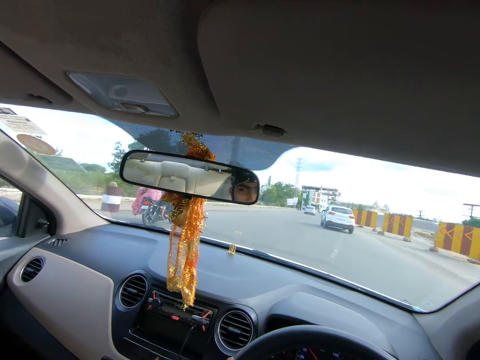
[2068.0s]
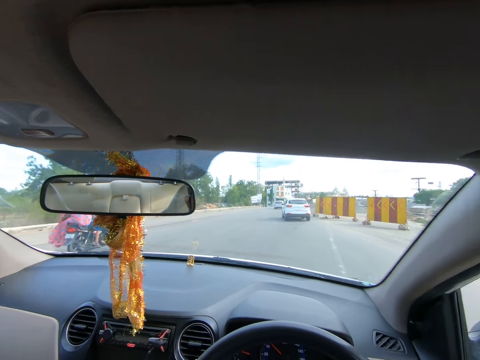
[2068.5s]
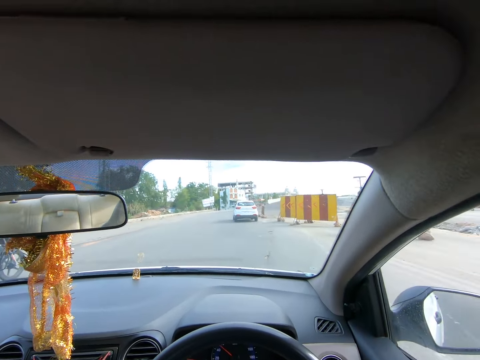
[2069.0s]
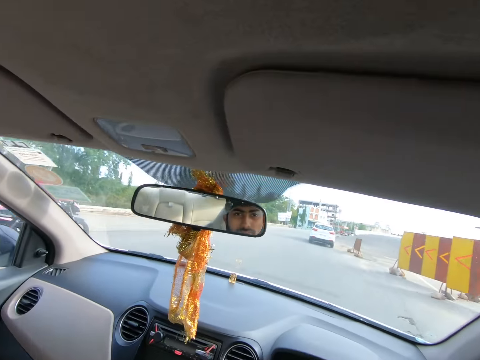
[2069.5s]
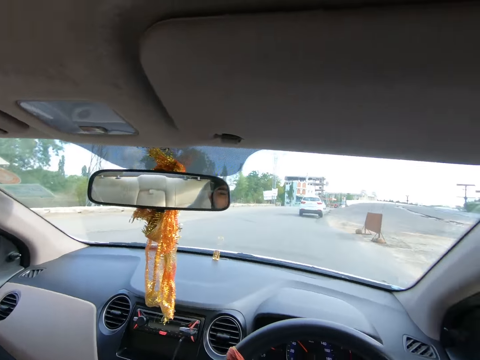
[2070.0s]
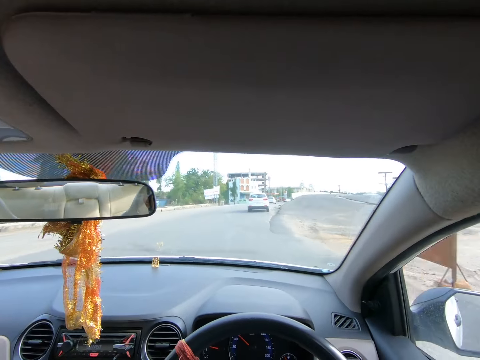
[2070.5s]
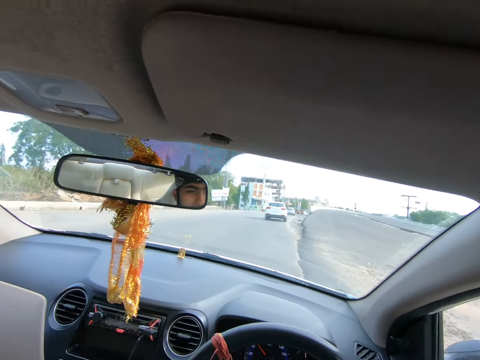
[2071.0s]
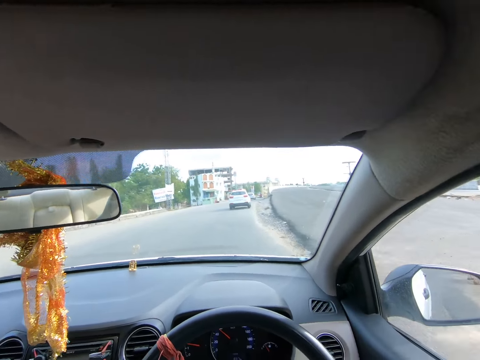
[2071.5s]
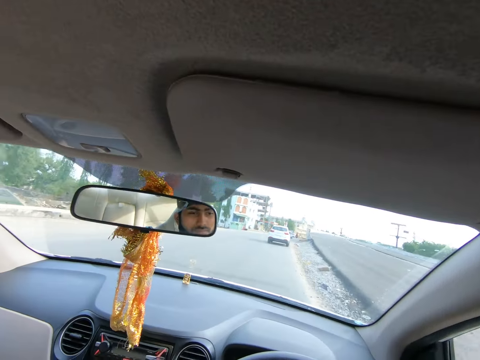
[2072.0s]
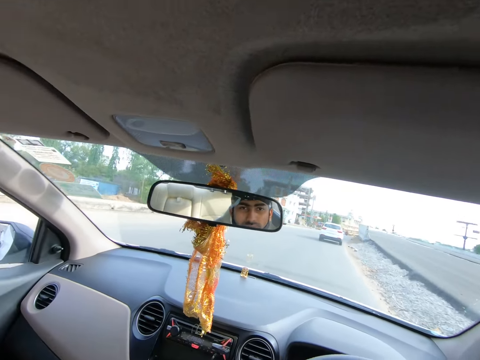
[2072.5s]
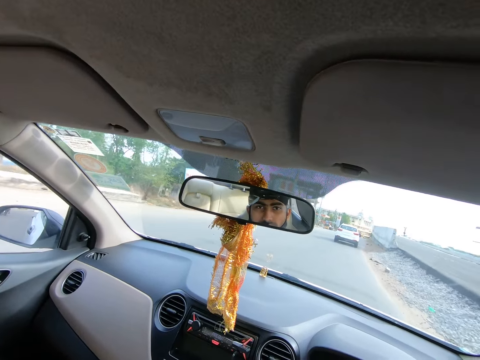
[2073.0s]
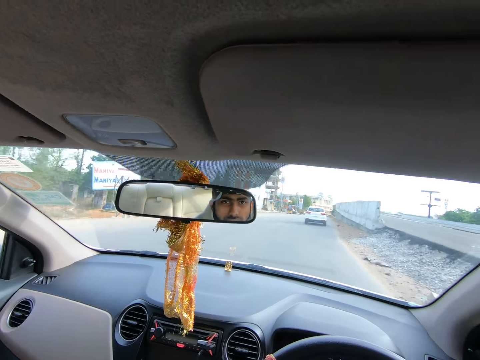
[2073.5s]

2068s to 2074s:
The camera wearer drives past a motorcycle.

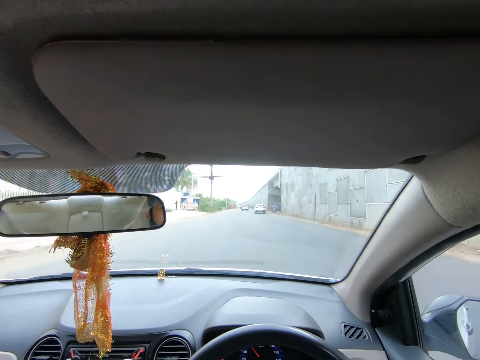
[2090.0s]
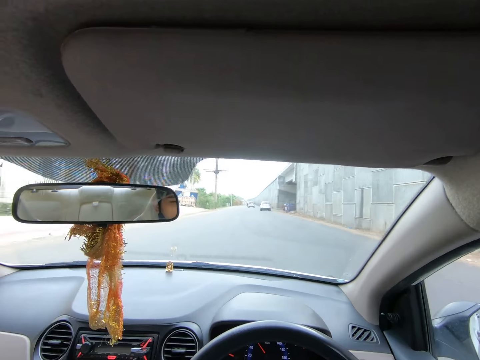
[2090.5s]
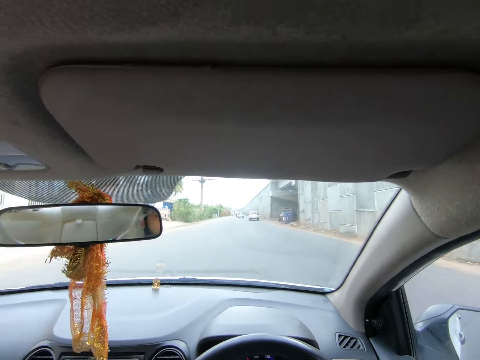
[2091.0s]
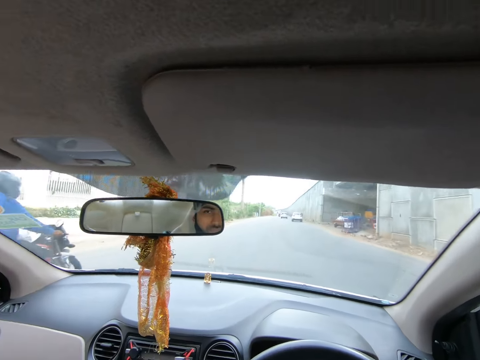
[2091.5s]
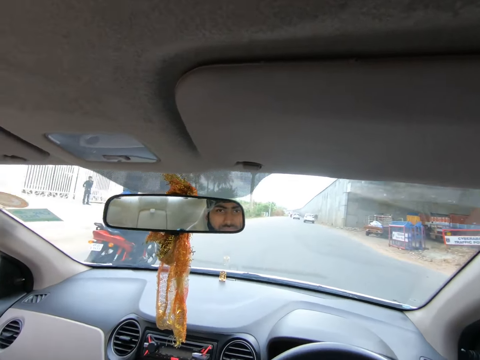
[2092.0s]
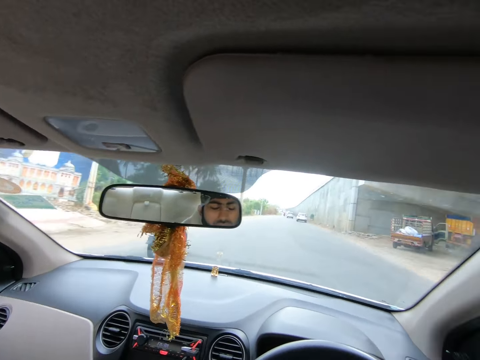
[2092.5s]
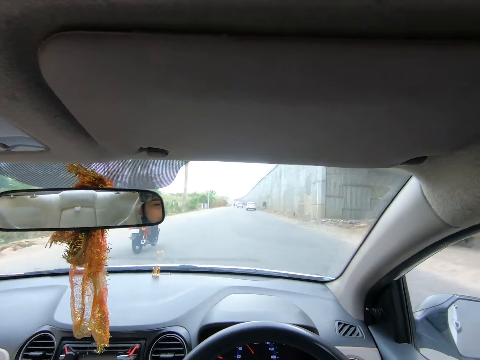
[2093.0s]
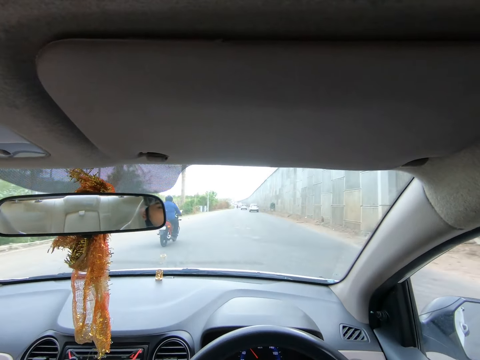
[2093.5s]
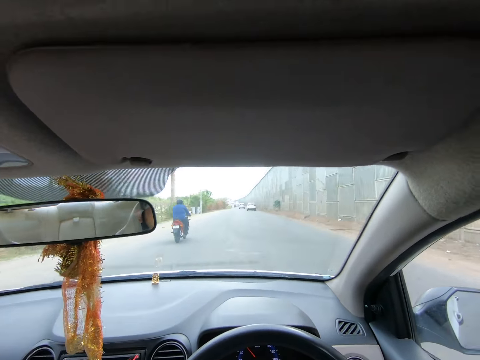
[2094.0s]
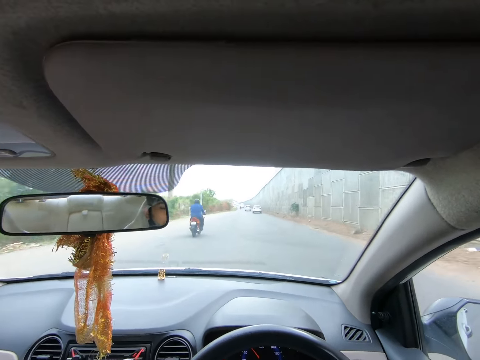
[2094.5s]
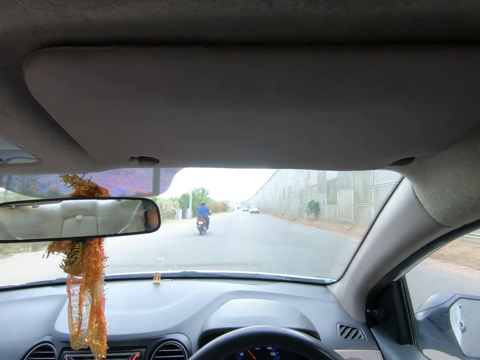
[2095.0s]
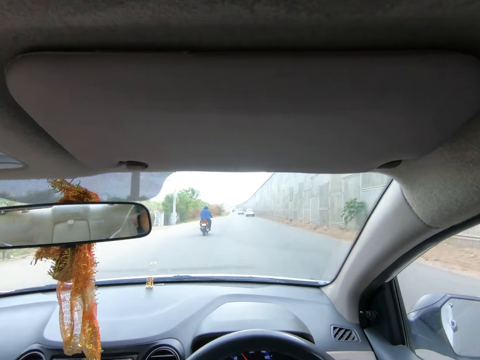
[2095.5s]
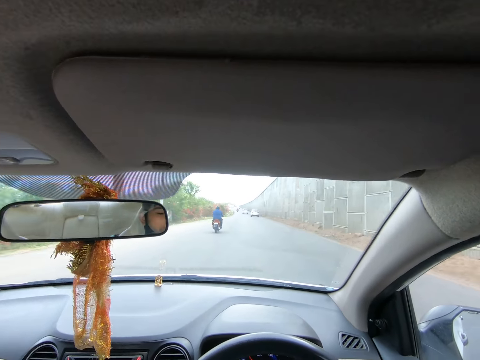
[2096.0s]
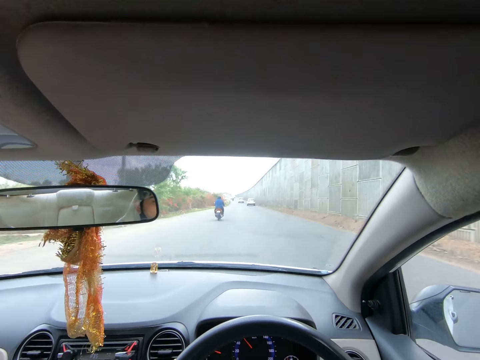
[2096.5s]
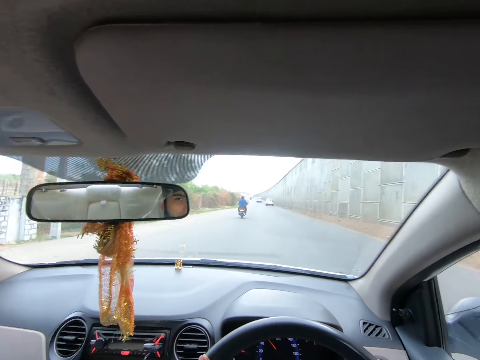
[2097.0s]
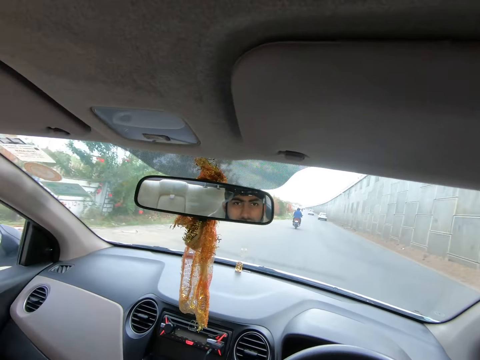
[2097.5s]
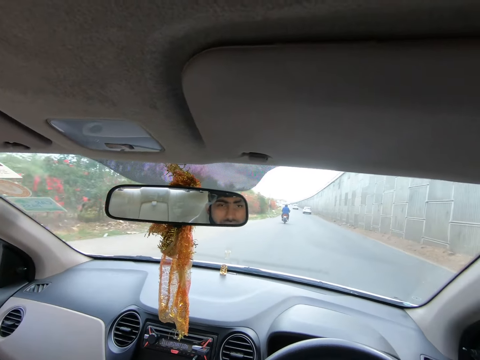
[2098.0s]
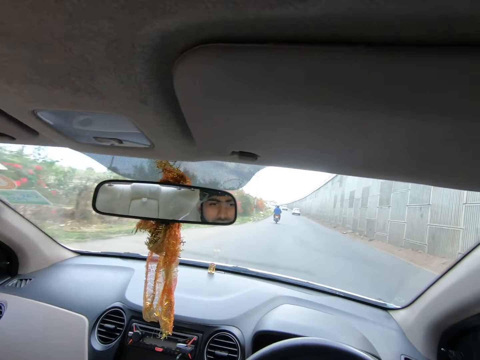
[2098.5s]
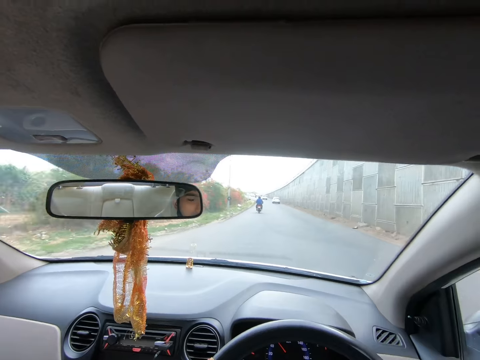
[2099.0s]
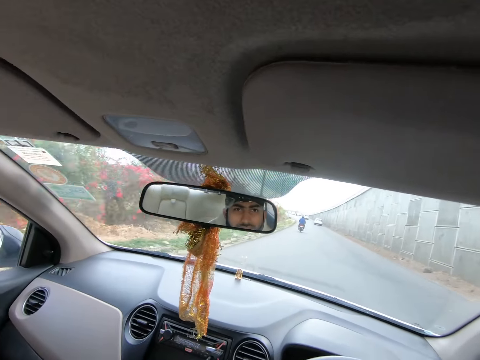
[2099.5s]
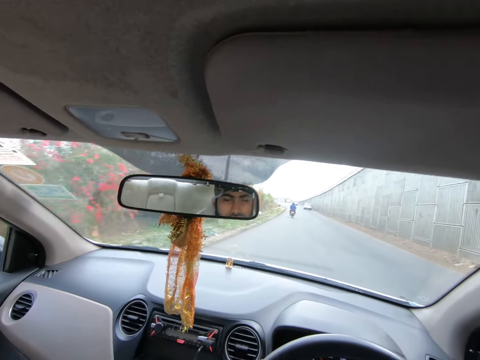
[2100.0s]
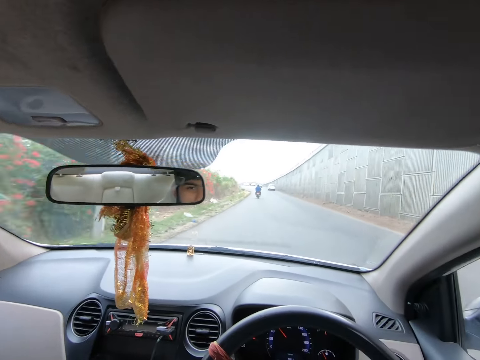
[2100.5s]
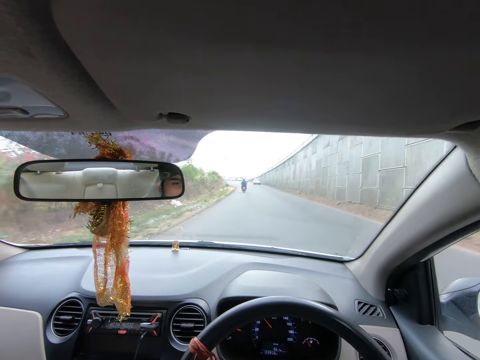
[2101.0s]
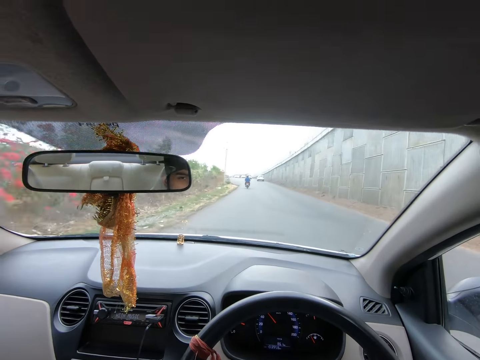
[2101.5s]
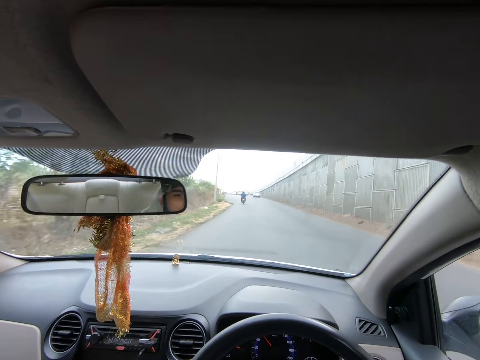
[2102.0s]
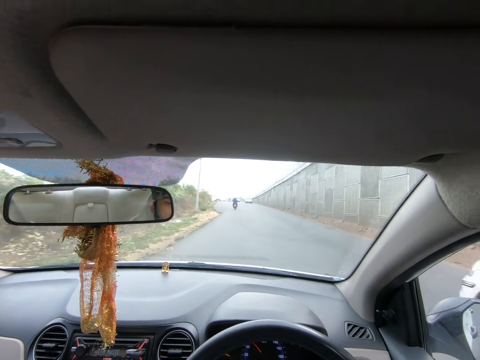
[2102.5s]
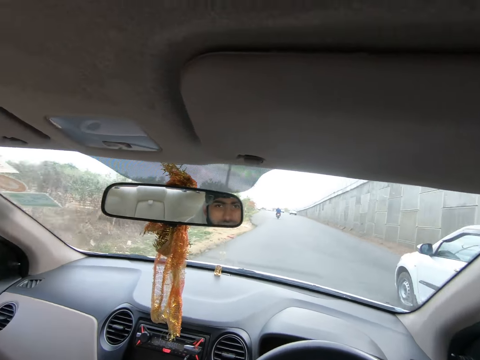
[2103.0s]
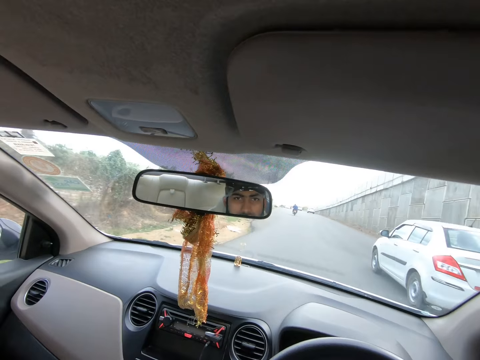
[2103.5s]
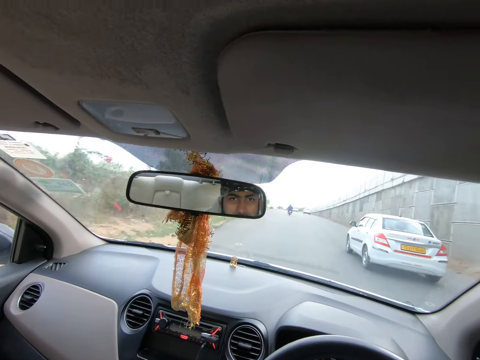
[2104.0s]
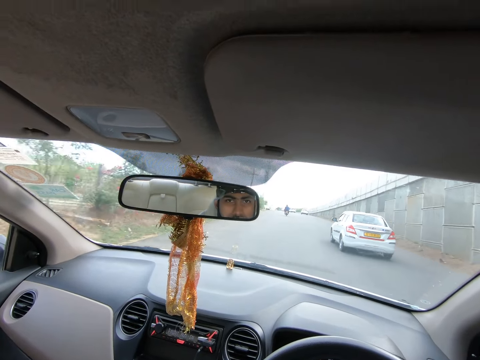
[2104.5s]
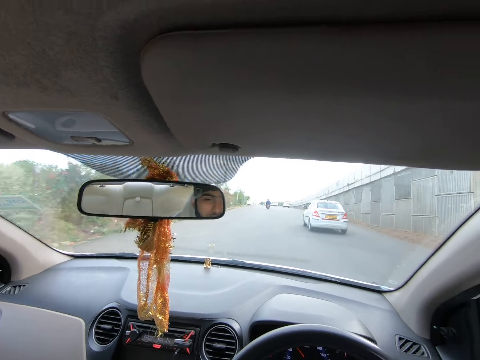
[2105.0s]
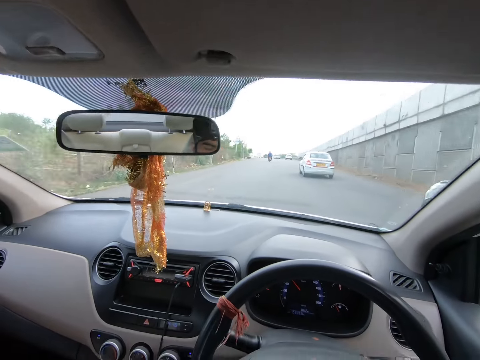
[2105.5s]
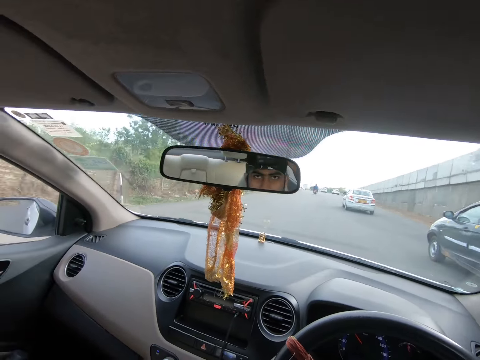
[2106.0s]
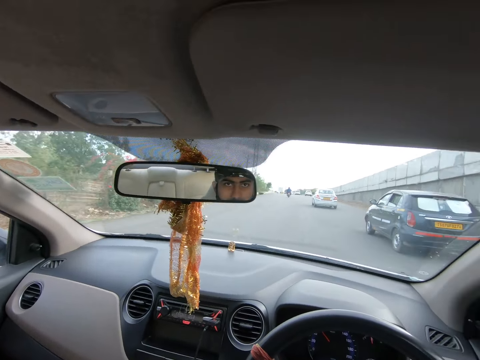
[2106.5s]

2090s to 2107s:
A red motorcycle rides past the camera wearer. A white car drives past the camera wearer. A black car drives past the camera wearer.
